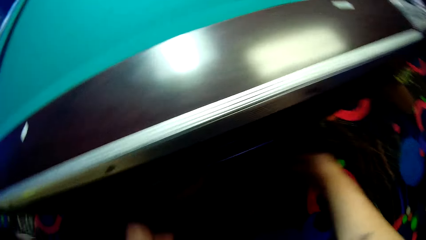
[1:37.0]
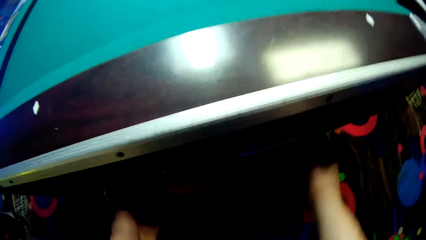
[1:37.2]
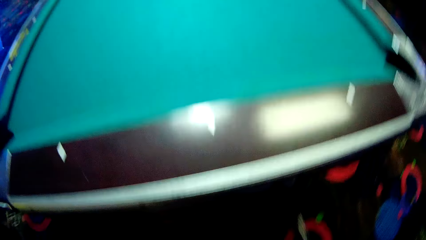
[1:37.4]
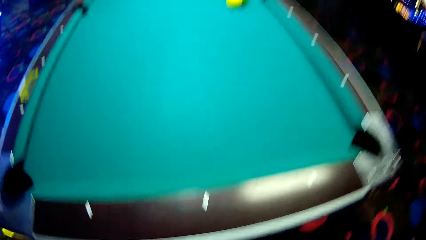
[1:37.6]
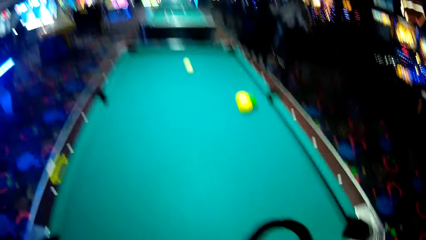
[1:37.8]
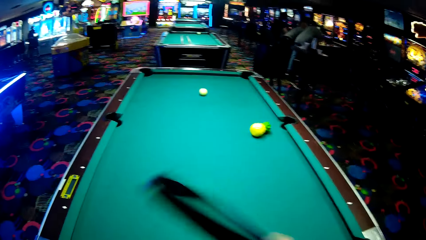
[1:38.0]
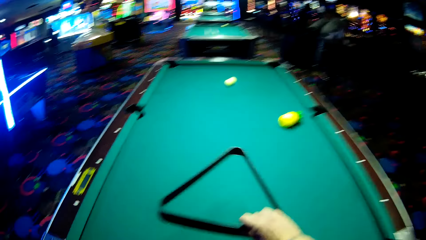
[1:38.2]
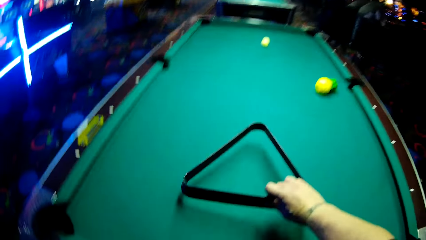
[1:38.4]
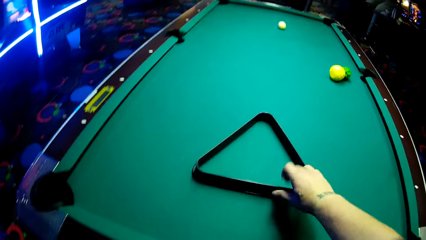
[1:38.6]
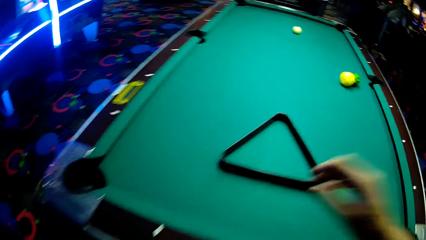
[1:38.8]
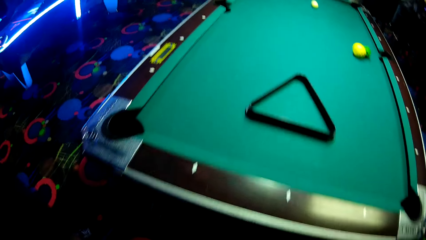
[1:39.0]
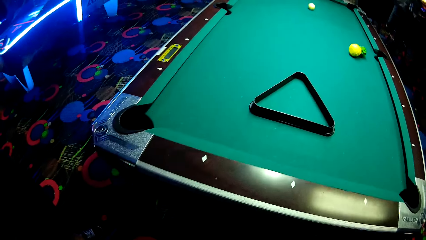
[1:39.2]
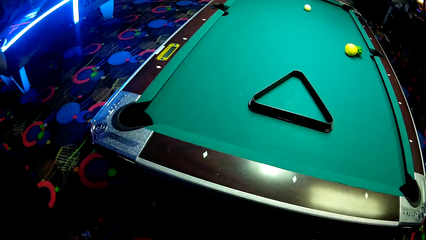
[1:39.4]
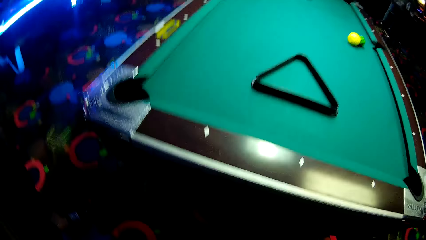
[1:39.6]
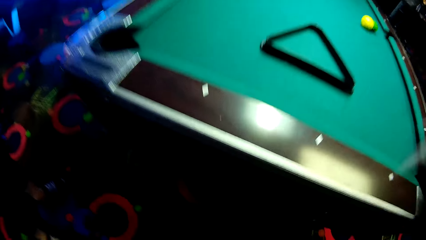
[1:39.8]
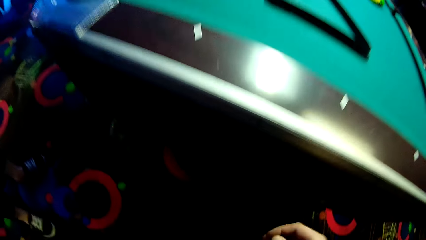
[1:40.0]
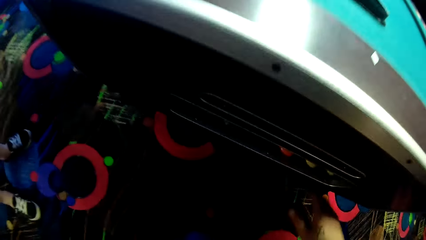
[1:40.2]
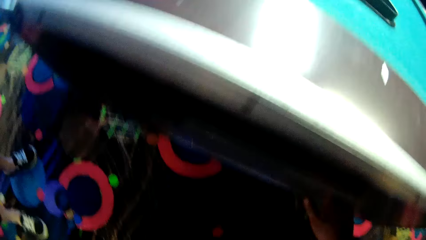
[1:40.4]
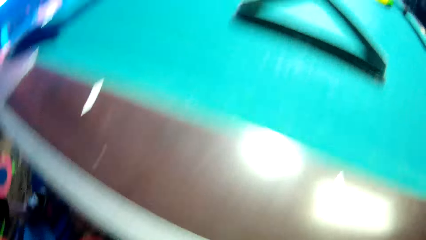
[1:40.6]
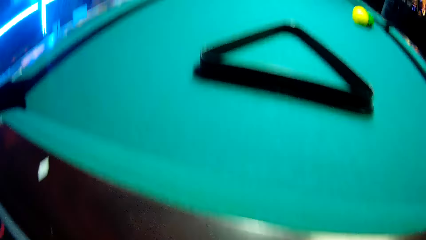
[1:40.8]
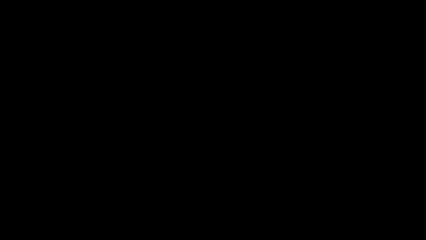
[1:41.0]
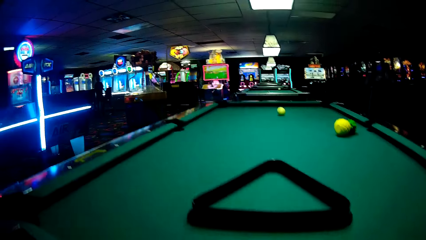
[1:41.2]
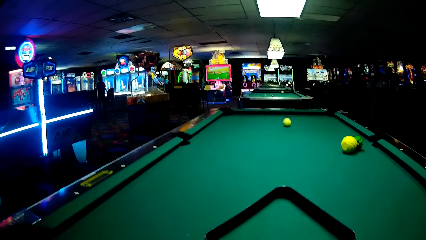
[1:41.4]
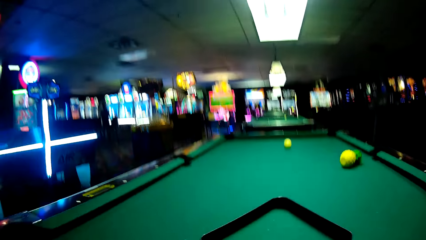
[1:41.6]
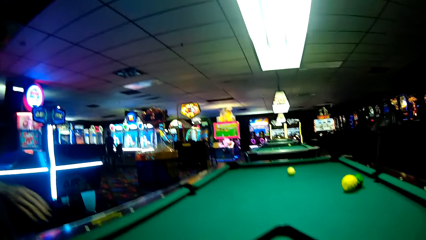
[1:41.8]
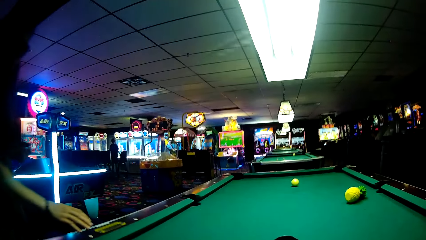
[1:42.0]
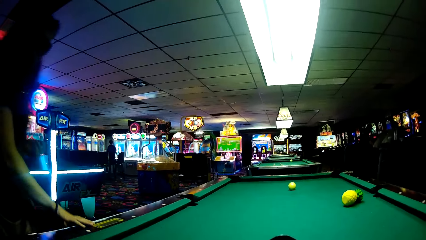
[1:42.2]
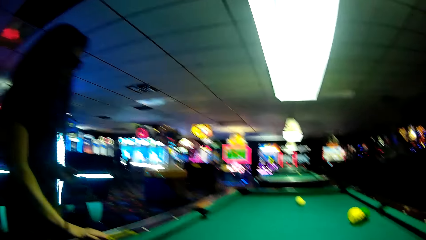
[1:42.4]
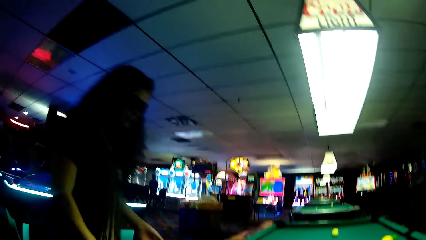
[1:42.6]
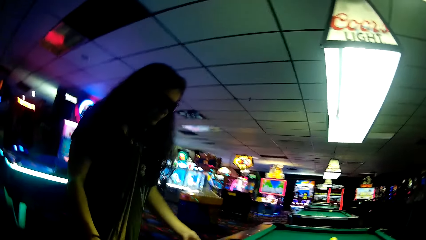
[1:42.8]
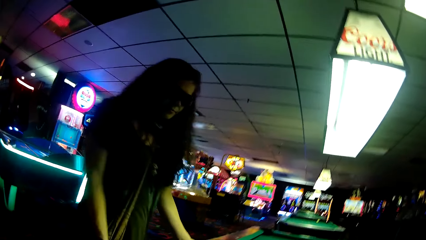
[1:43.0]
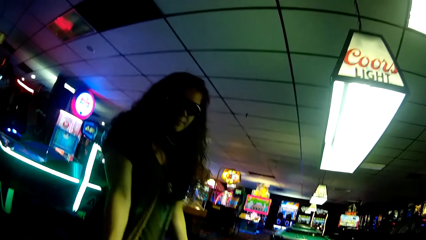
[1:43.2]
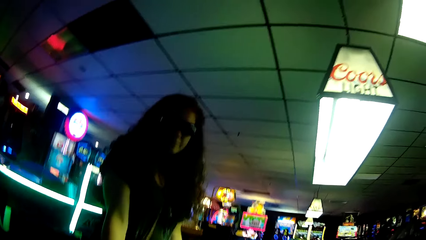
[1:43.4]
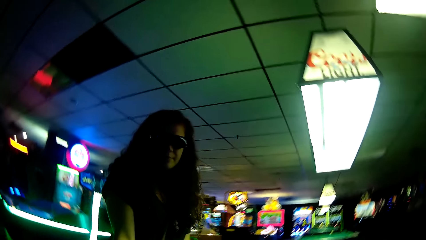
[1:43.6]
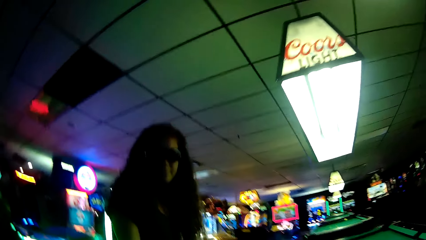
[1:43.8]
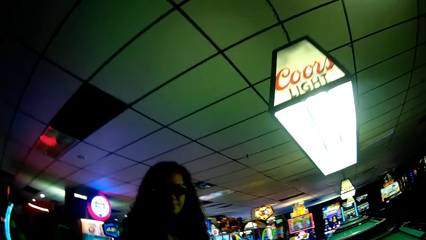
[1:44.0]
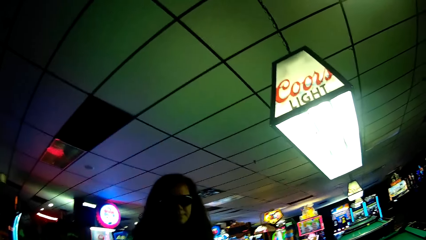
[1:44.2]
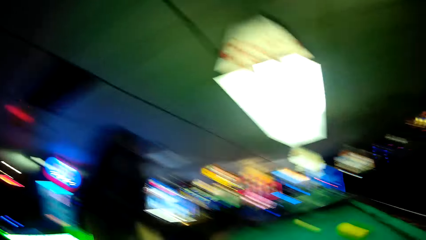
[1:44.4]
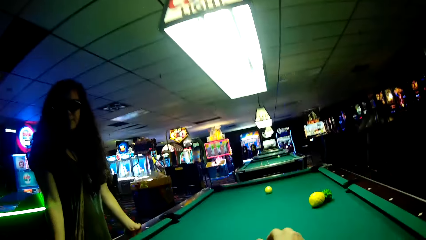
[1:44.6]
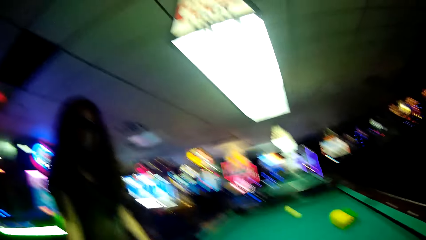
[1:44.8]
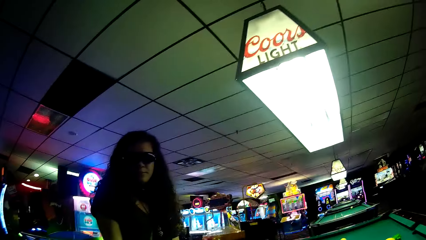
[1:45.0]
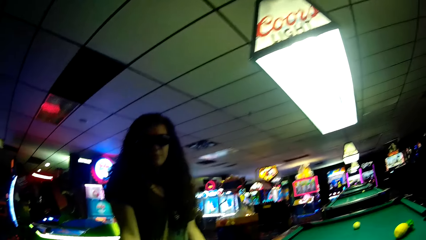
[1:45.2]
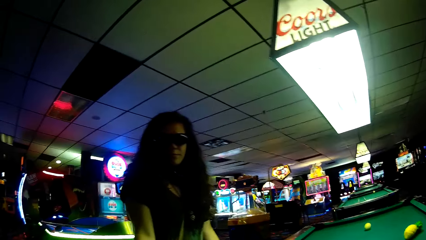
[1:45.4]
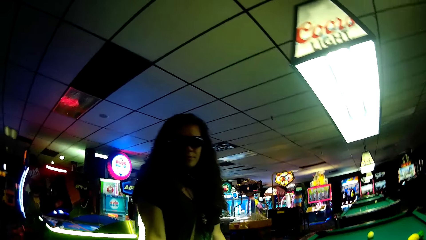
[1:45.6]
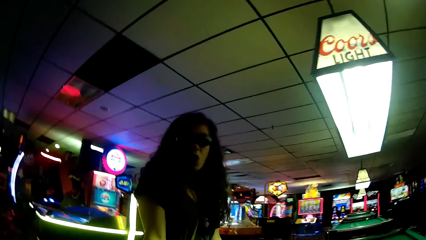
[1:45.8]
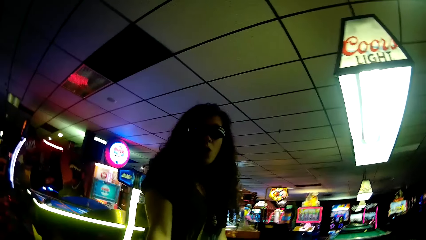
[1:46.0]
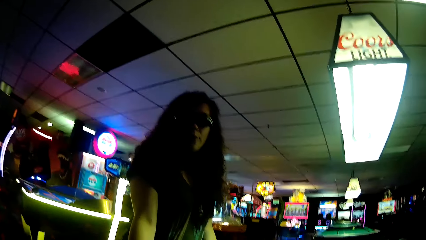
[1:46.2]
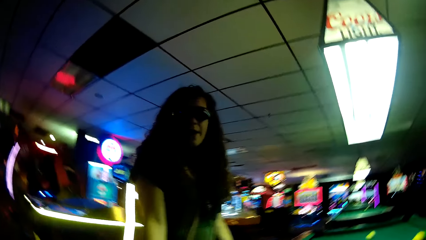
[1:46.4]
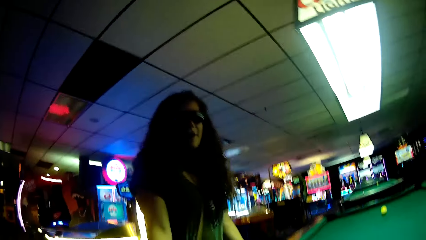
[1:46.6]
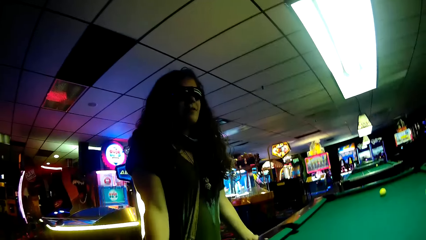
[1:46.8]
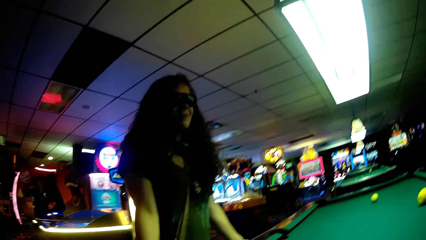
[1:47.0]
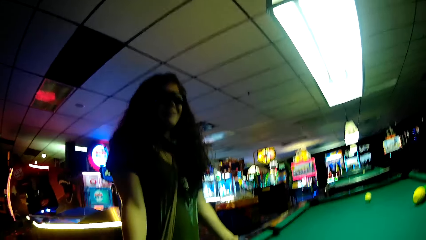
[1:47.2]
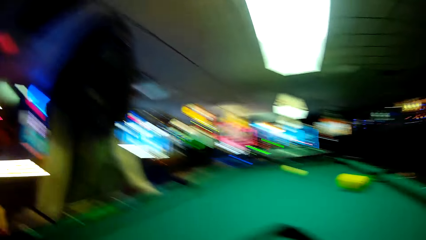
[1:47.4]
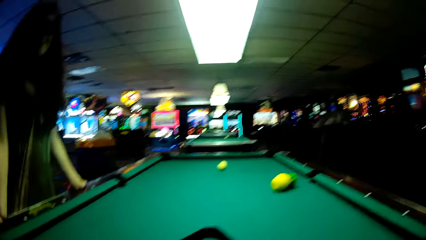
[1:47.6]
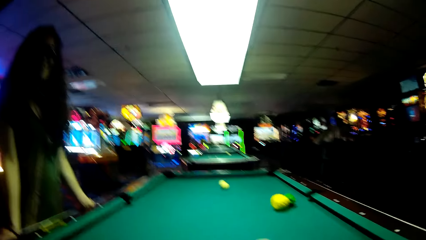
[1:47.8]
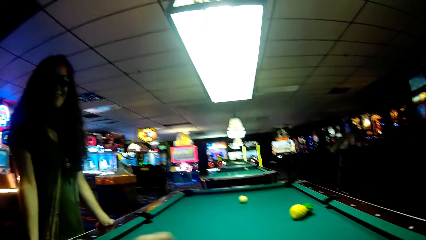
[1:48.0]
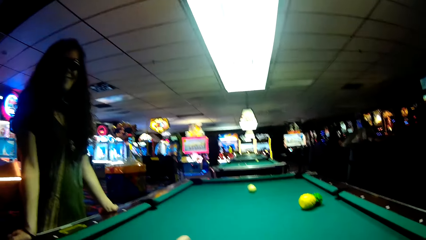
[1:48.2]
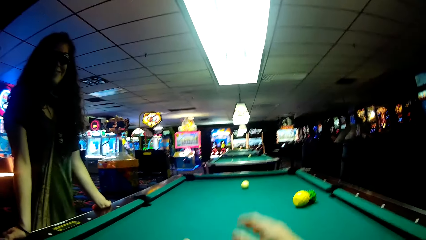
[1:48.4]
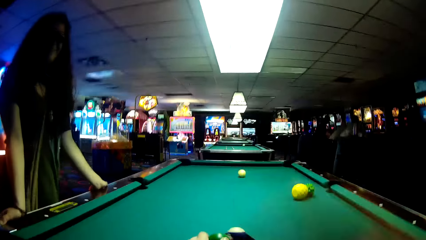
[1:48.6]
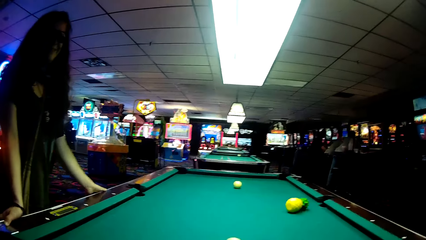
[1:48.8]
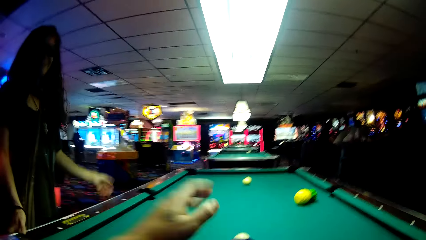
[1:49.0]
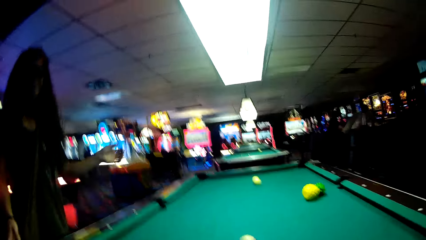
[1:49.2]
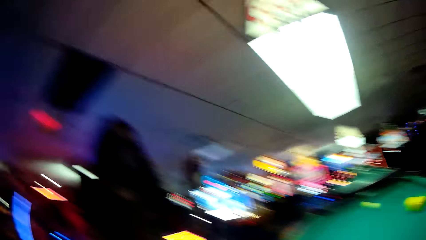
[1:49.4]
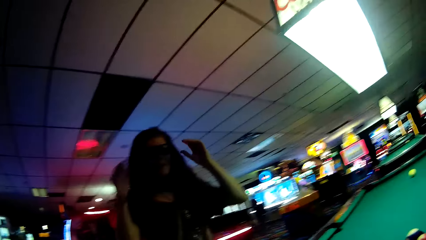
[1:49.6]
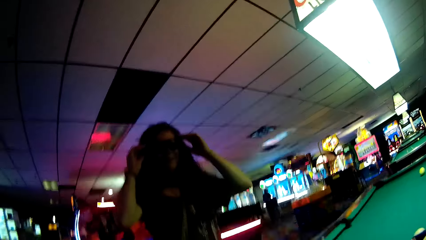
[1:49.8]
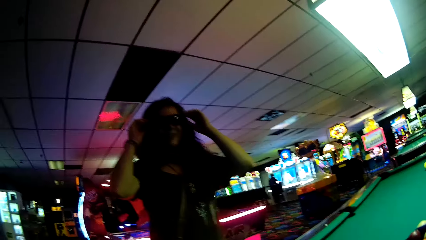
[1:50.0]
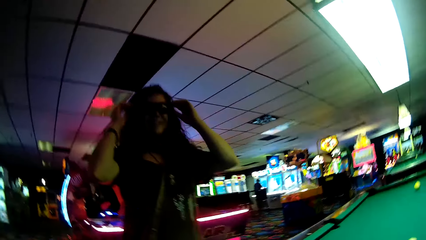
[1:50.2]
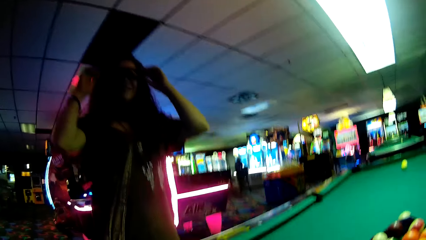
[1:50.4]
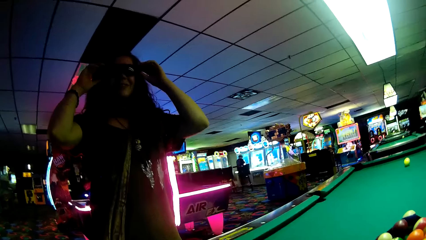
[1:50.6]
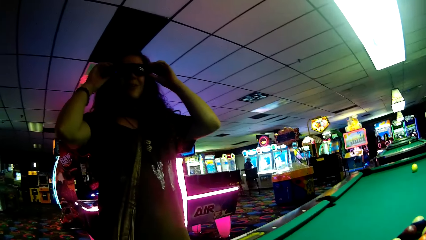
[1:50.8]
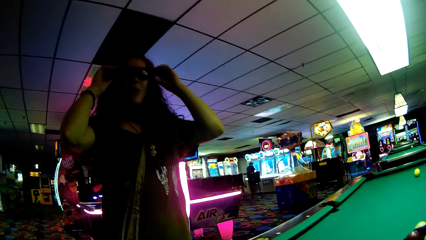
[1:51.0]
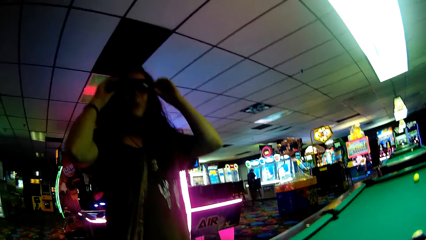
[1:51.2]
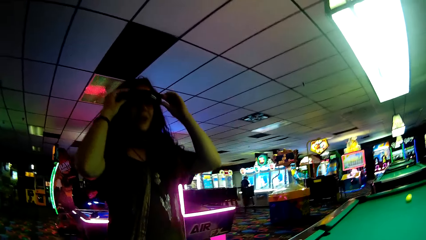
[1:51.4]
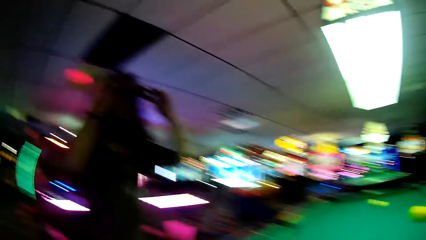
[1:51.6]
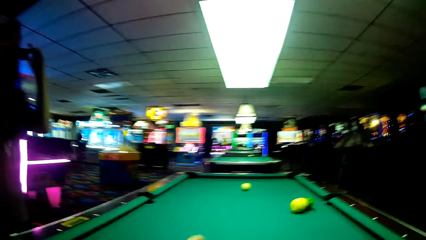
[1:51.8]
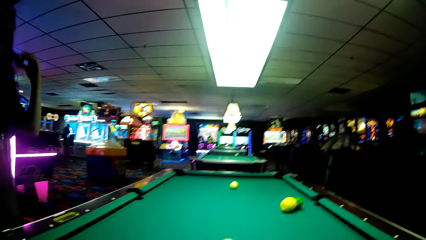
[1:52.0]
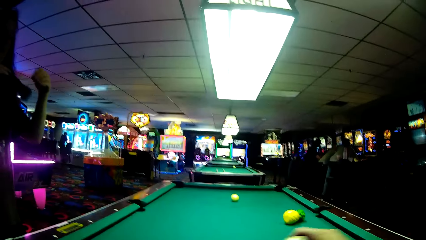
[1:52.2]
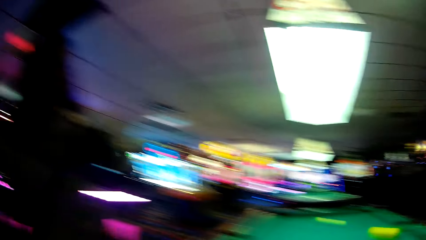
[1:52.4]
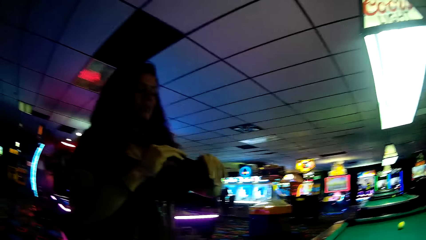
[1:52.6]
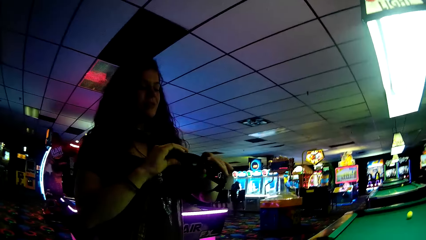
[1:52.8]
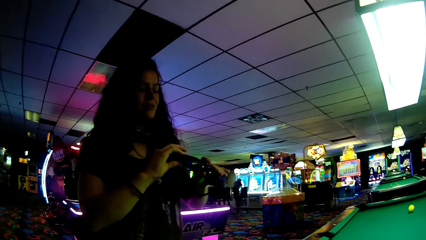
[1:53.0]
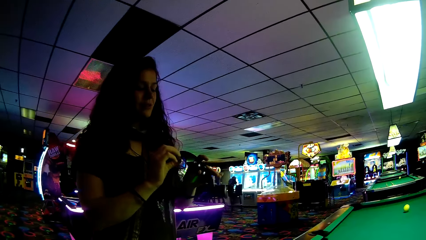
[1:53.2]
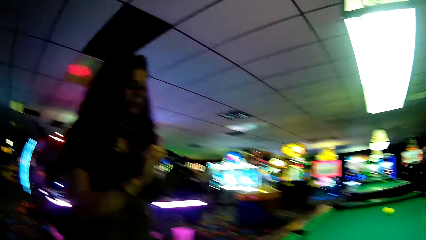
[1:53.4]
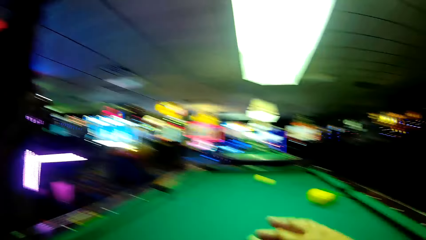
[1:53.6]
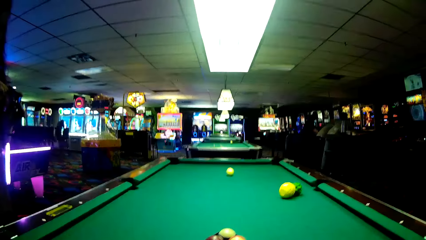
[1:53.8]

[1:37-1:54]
The camera wearer picks up a billiard ball rack from under the pool table. They open a drawer from the pool table. They put the billiard ball rack on the pool table. They look around a casino. A lady places hands on the pool table. The lady holds the pool table. The camera wearer puts pool balls in the billiard ball rack. They move a ball on the pool table. The lady takes off the spectacles. The lady adjusts the spectacles with her hands. The camera wearer looks around the casino.
